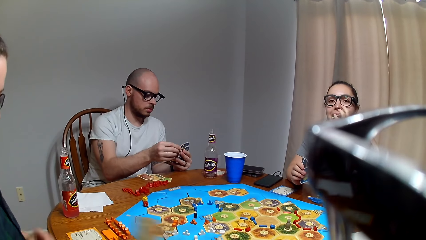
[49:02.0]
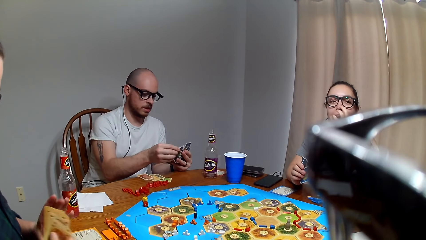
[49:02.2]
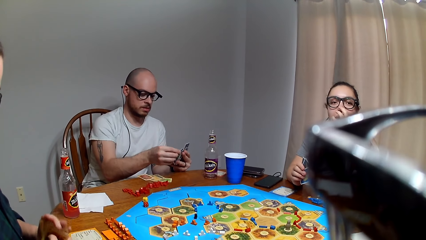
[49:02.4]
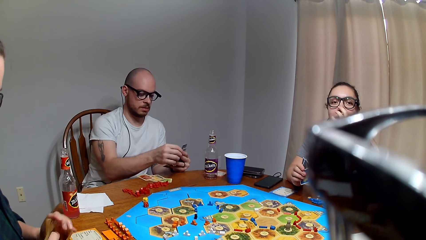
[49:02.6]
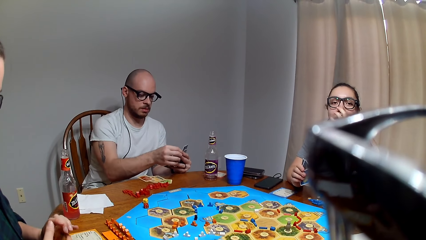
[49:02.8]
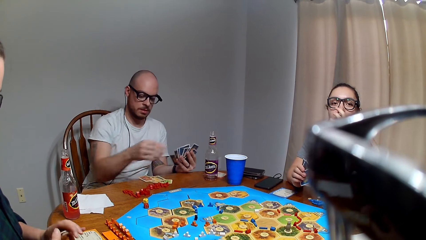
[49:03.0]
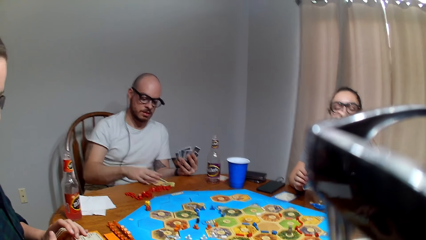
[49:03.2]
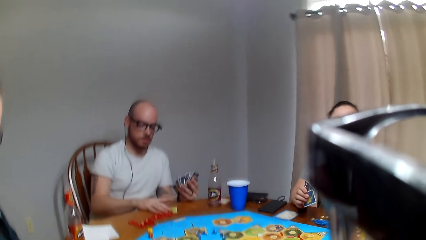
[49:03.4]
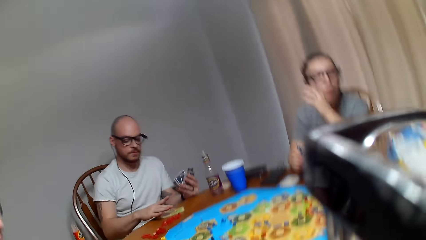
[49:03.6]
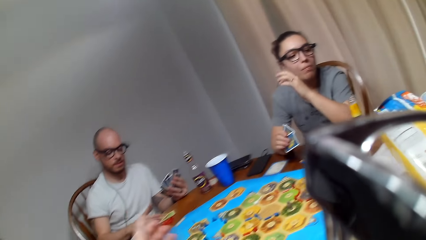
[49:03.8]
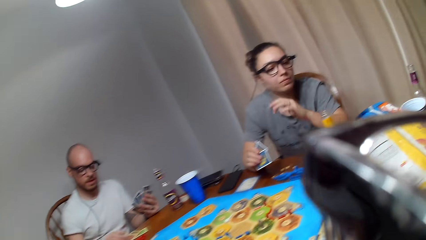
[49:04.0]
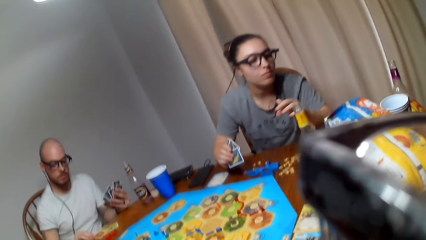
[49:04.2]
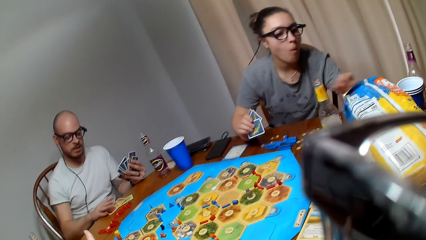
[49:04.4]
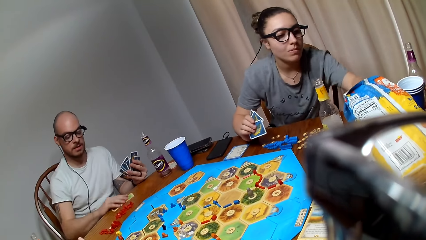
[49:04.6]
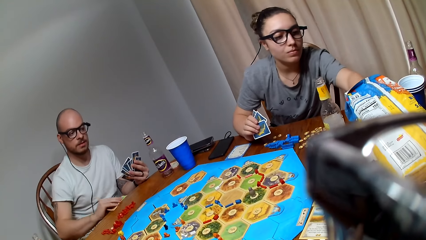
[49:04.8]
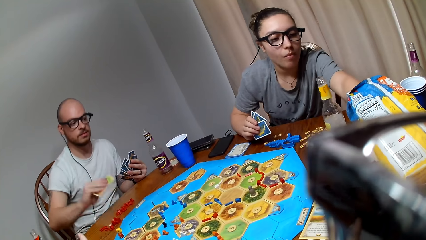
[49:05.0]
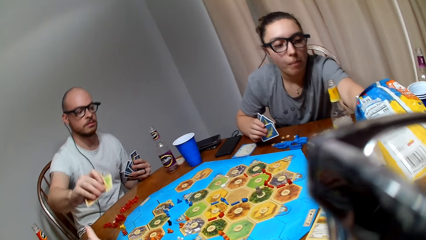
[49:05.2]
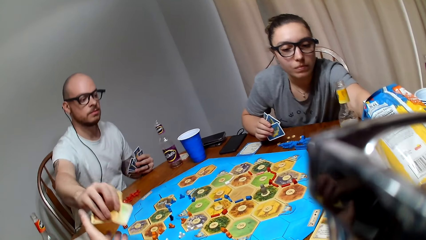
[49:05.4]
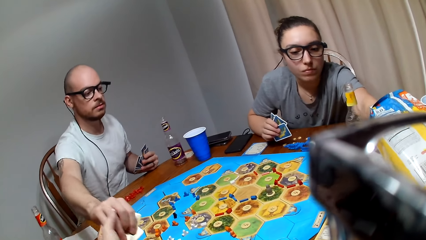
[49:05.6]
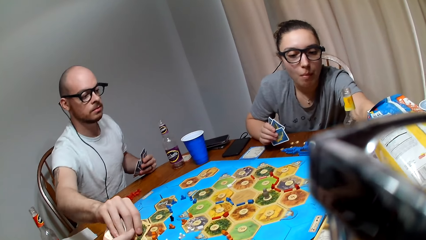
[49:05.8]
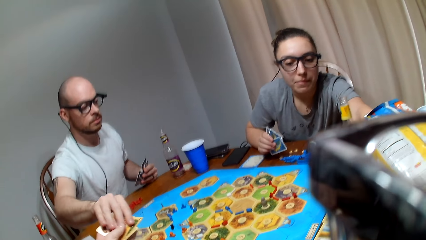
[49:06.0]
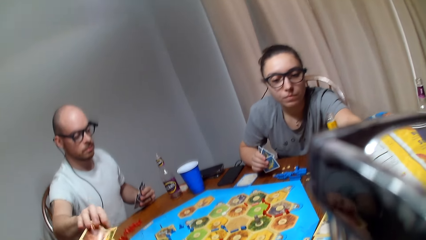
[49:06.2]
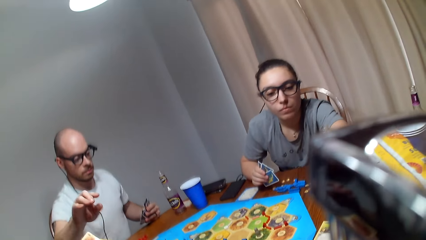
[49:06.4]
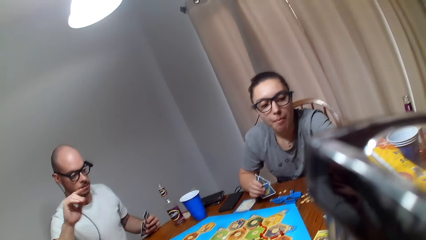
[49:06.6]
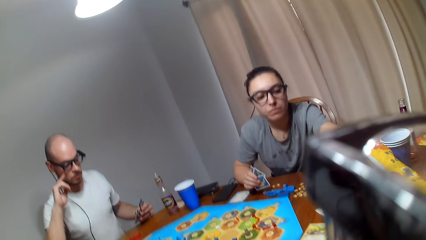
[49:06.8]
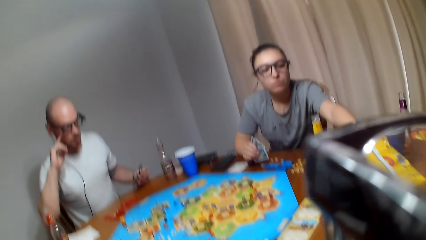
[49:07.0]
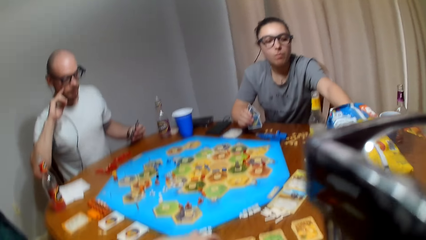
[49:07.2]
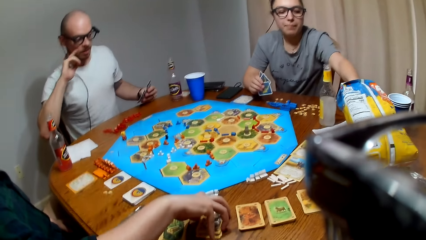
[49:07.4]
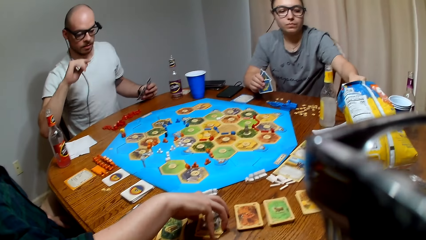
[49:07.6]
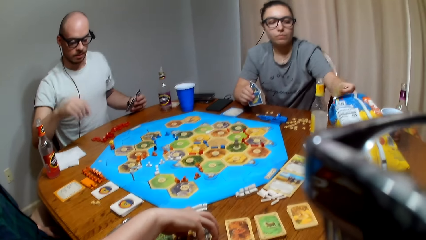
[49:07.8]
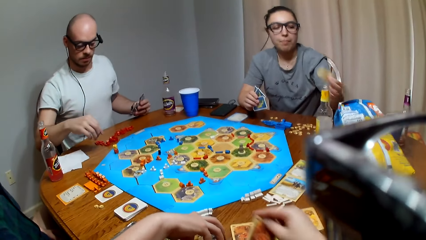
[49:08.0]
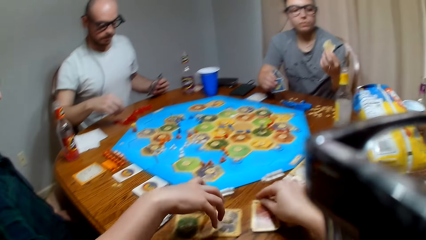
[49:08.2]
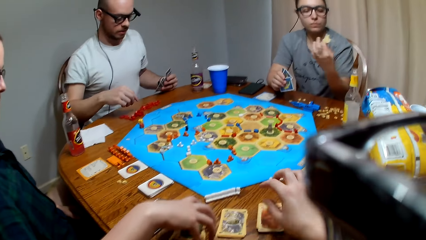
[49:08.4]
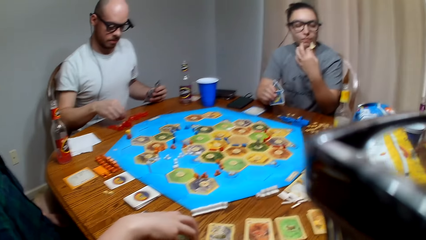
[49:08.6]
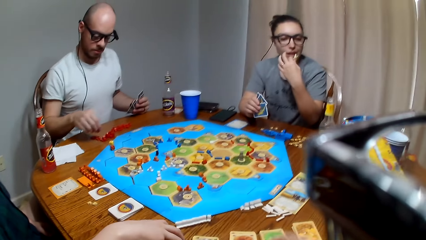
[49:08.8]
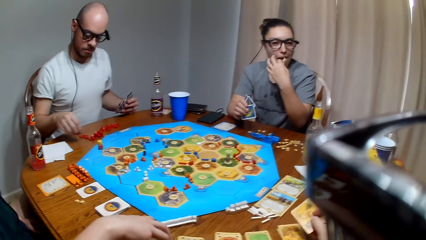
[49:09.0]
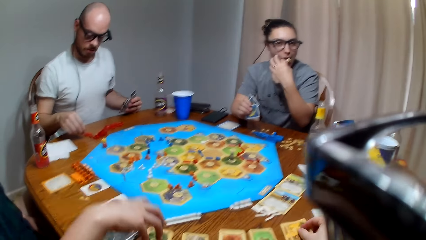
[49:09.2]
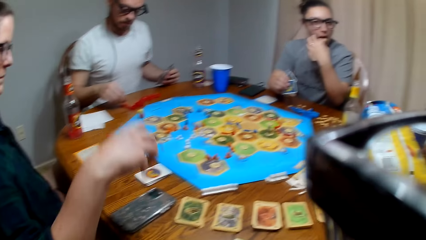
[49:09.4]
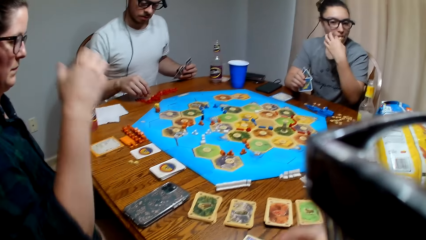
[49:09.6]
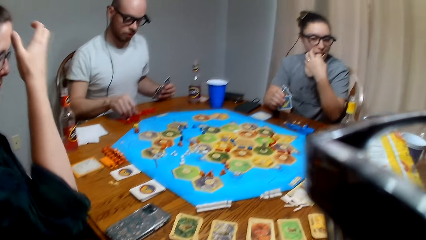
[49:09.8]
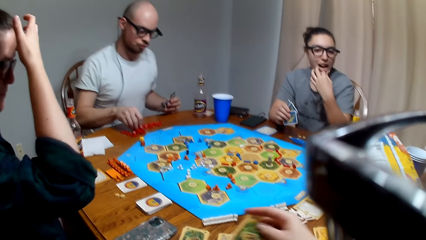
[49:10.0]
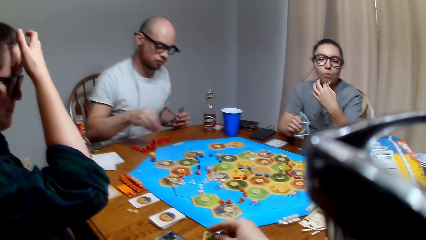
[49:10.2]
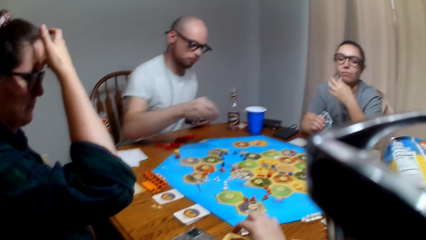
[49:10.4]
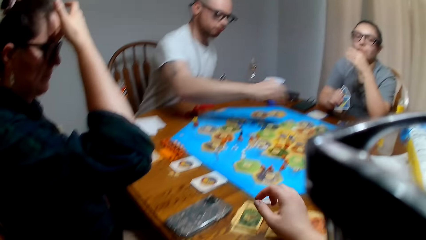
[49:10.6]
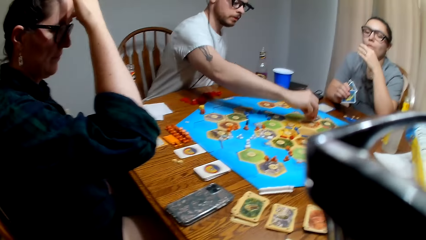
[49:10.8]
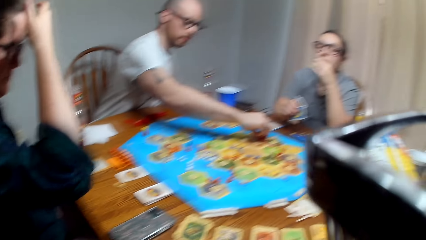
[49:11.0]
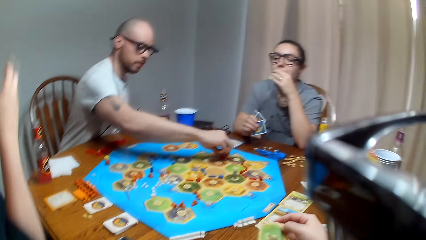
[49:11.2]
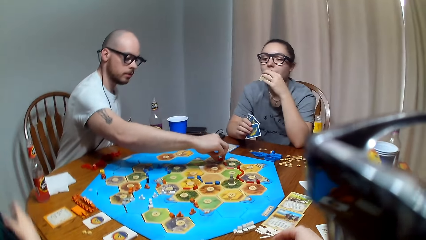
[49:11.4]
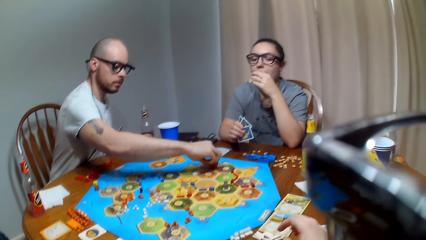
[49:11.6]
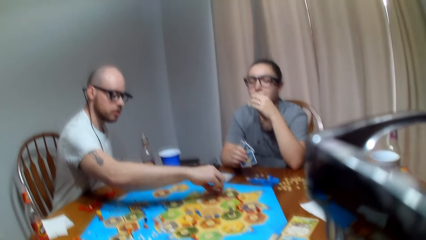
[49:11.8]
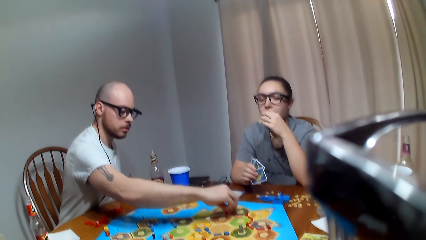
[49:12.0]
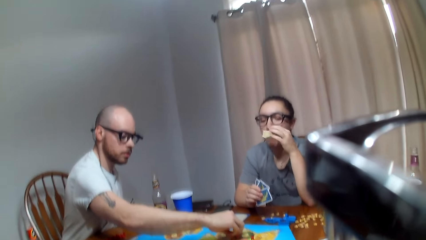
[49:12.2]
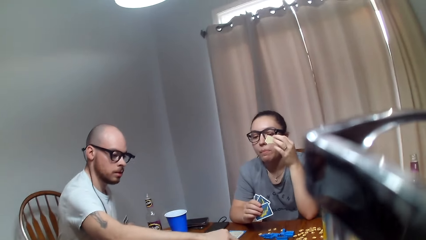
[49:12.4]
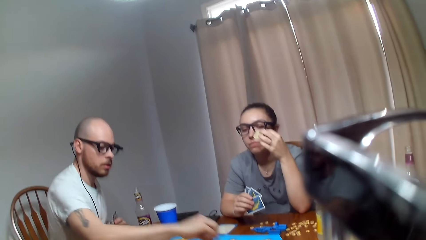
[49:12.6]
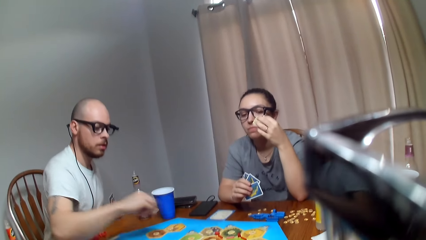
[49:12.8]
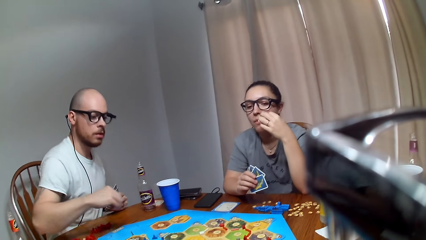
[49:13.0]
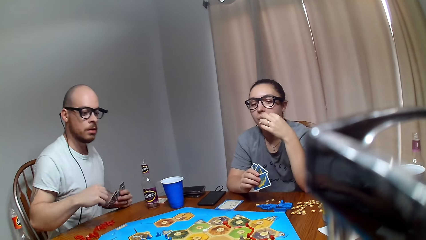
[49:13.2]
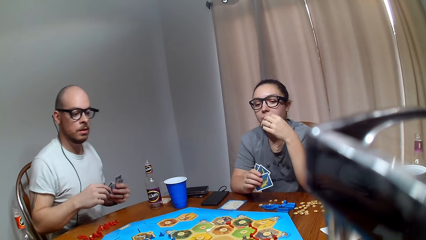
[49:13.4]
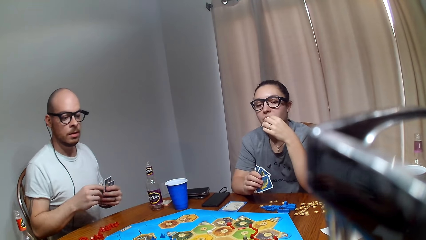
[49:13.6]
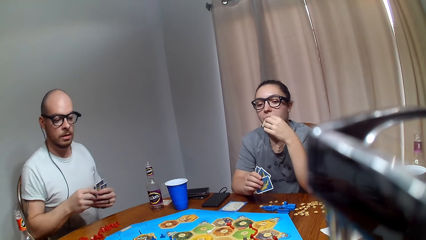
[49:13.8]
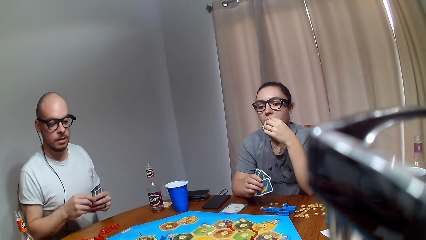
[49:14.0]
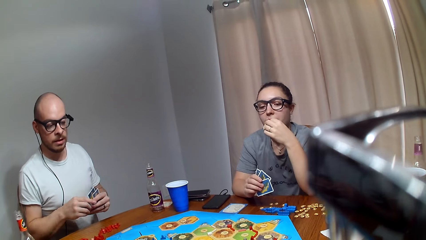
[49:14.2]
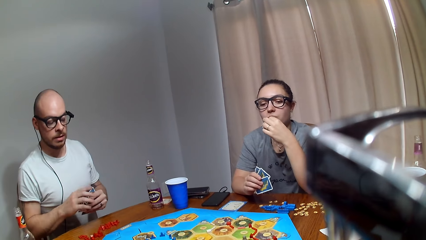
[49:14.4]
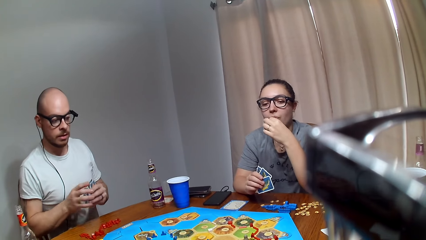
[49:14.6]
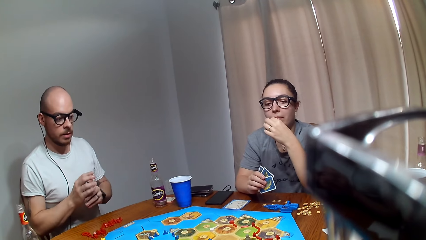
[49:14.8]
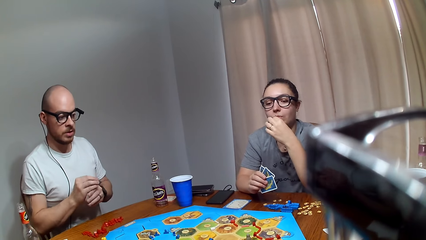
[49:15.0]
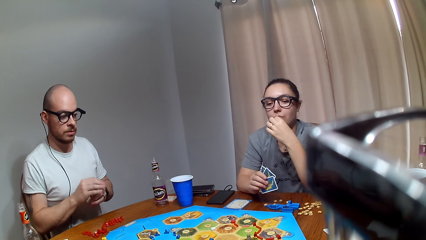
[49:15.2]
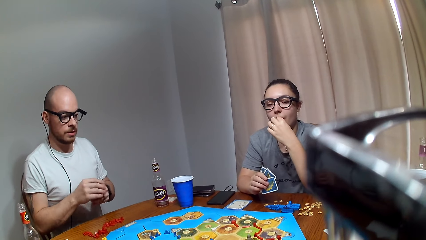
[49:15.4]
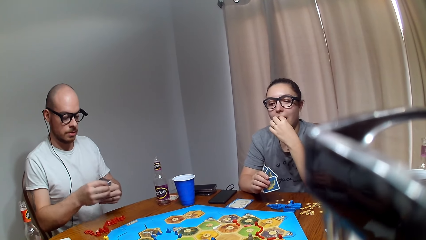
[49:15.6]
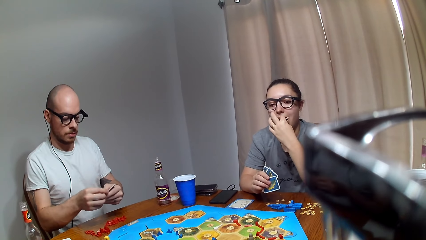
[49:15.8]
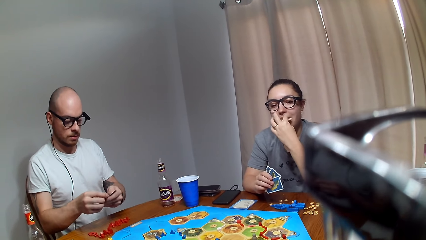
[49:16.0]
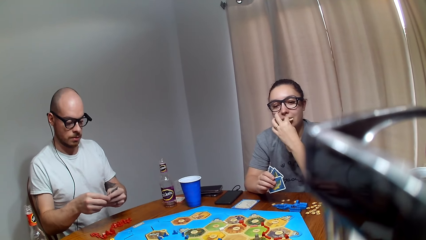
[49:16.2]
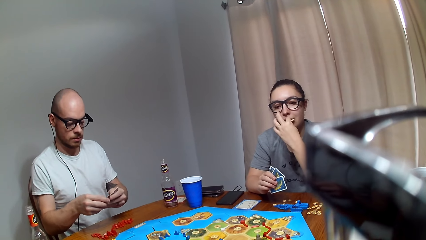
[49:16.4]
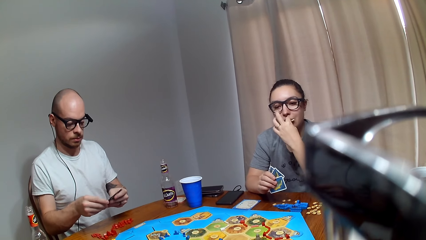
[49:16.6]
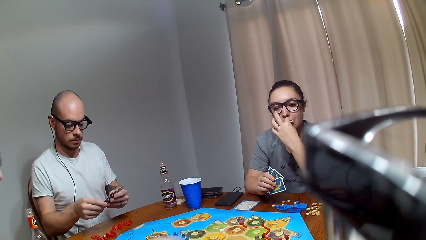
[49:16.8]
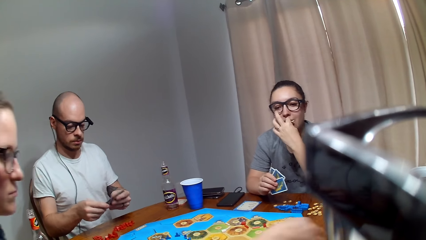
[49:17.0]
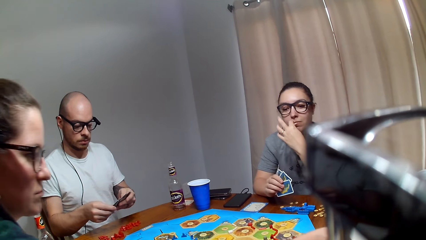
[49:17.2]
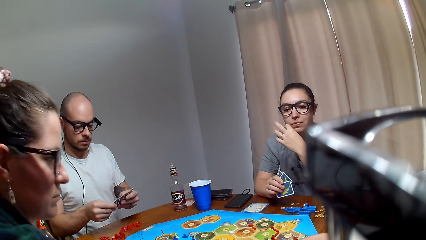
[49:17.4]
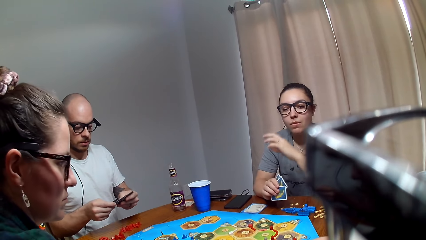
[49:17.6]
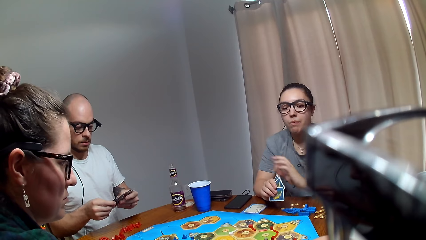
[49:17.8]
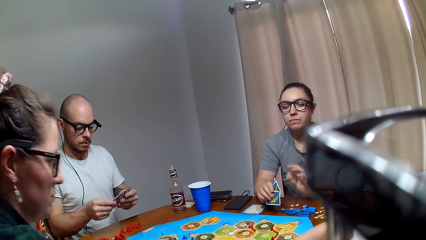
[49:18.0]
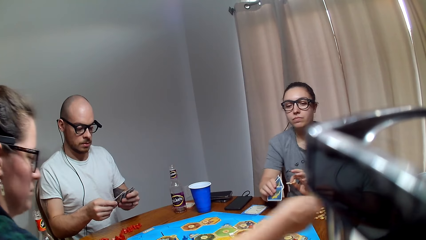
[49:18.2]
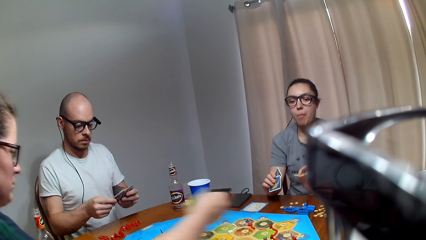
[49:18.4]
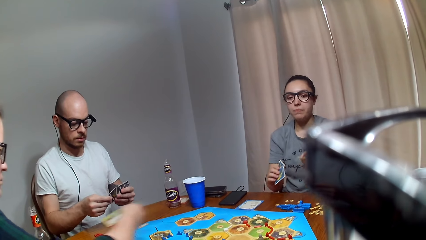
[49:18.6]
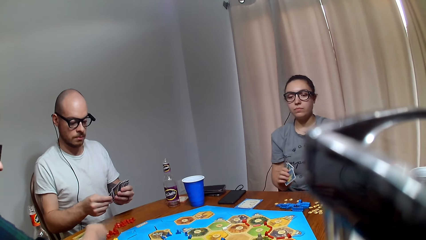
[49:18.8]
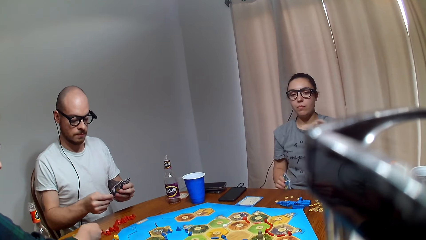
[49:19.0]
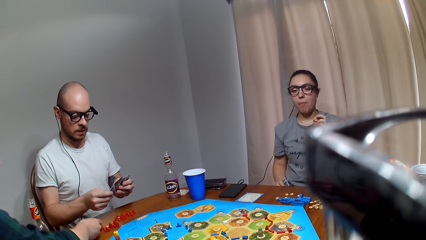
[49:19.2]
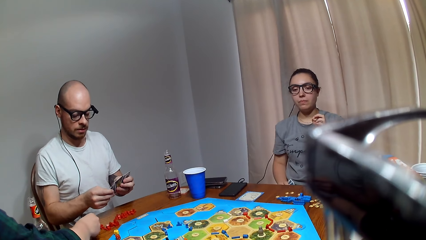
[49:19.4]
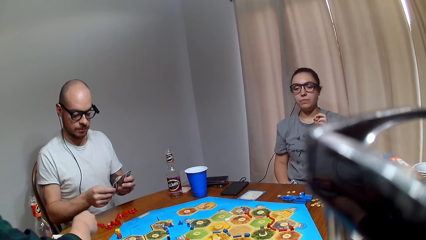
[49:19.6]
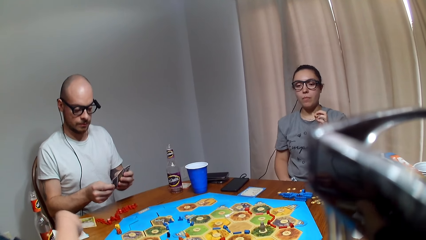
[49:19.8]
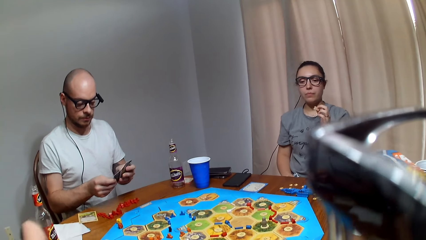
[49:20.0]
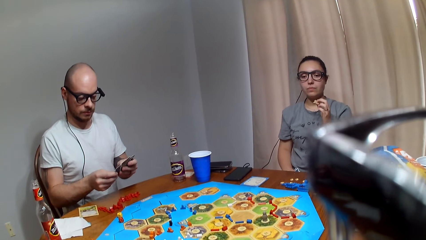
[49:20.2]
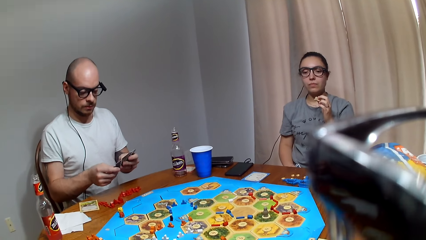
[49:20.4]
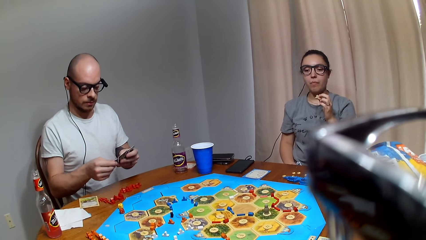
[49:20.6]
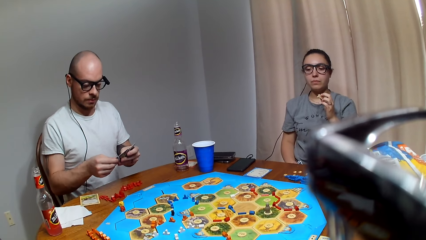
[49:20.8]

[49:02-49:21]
A man picks cards from the table. The camera wearer picks cards from the man. A lady picks a snack from the paper bag. The camera wearer arranges cards on the table. The lady eats the snack. The man picks a city from the table. Another lady touches the head. The man drops a road on the catan settler board. He holds the cards and shuffles the cards. The other lady picks cards from the table.
